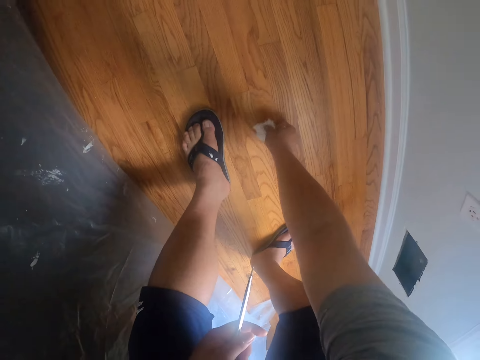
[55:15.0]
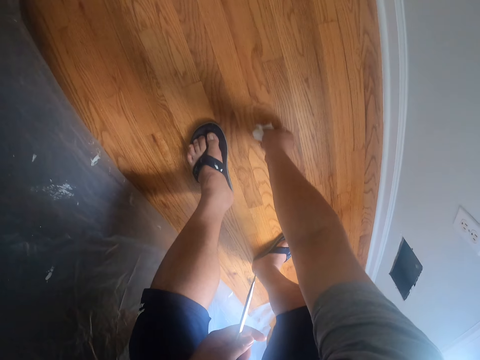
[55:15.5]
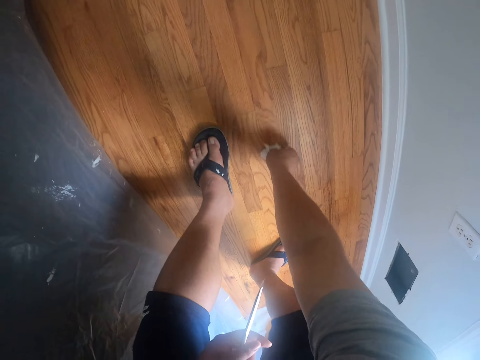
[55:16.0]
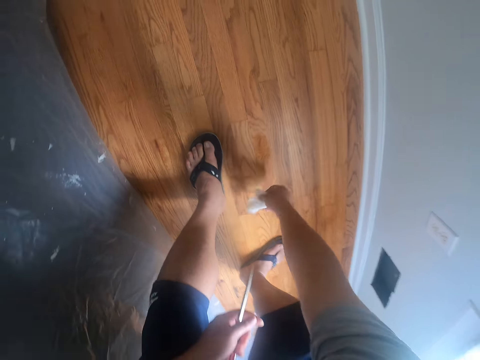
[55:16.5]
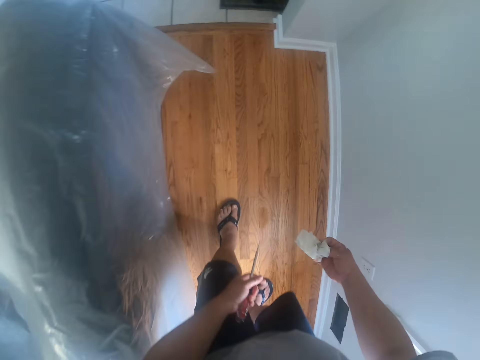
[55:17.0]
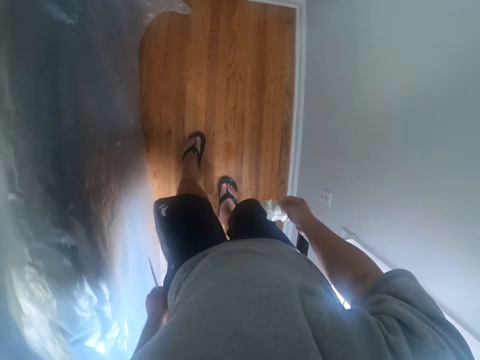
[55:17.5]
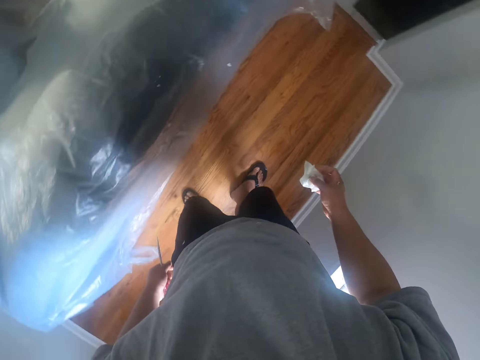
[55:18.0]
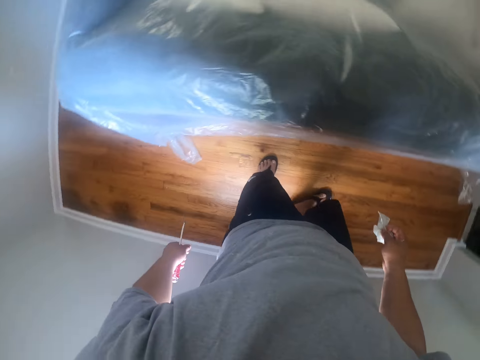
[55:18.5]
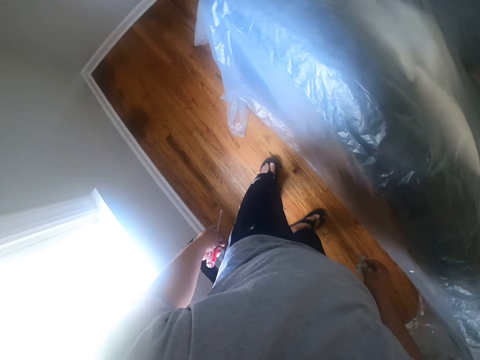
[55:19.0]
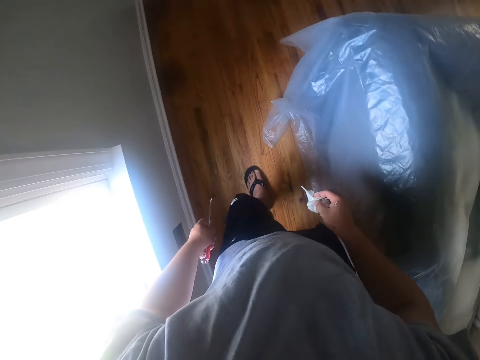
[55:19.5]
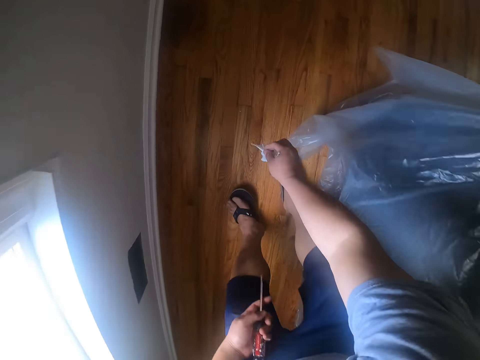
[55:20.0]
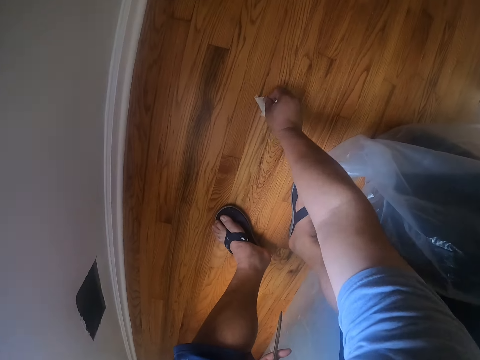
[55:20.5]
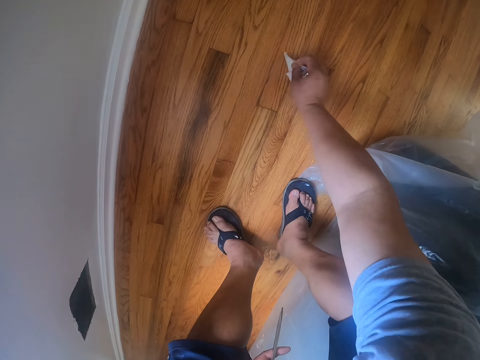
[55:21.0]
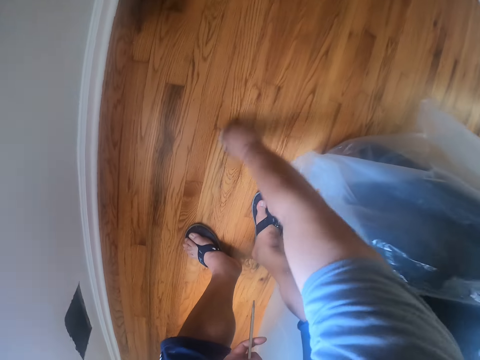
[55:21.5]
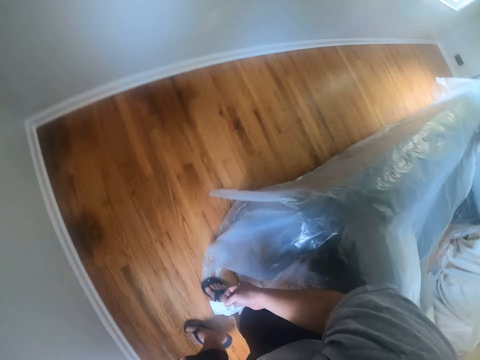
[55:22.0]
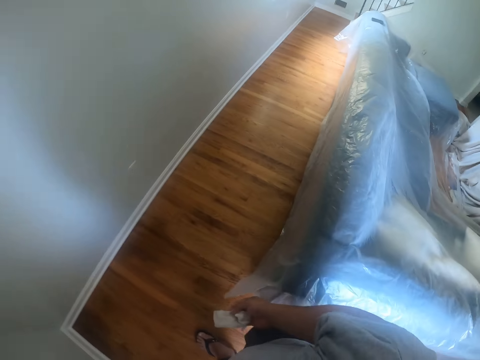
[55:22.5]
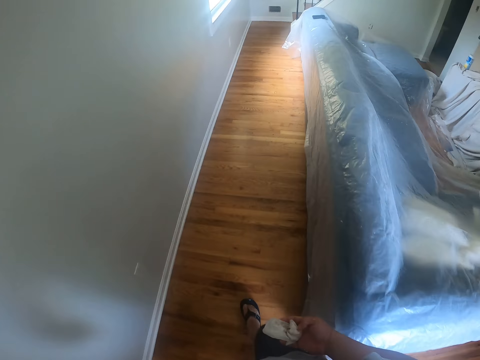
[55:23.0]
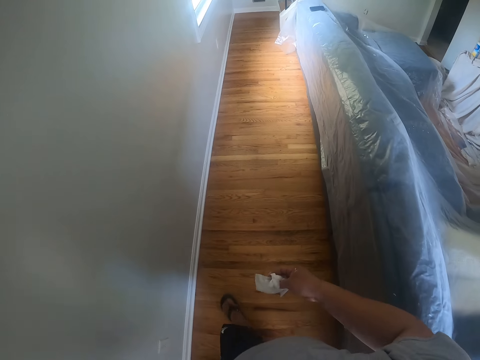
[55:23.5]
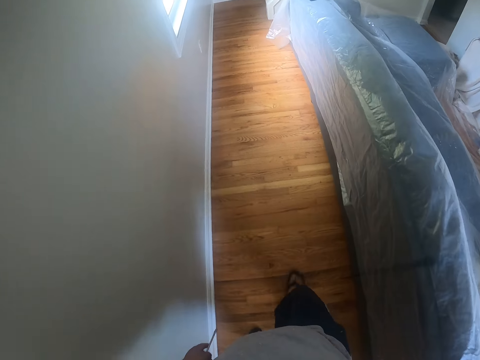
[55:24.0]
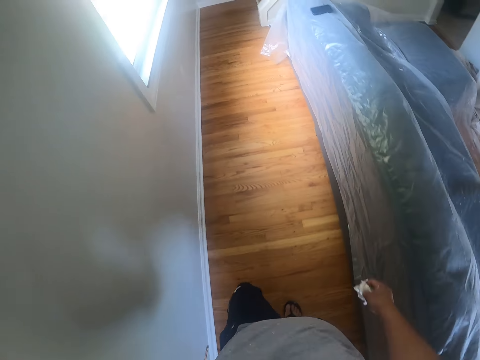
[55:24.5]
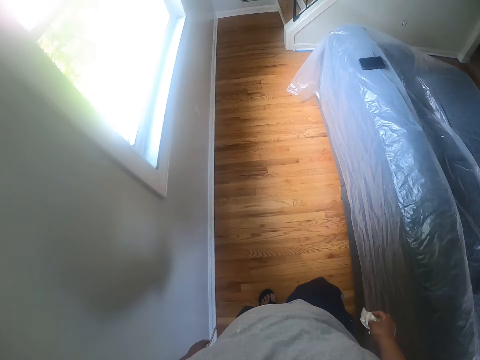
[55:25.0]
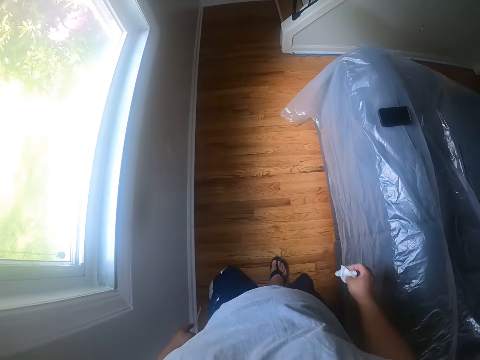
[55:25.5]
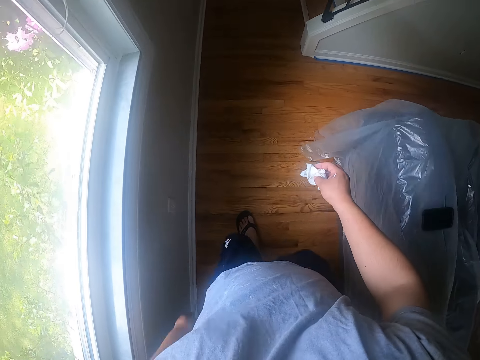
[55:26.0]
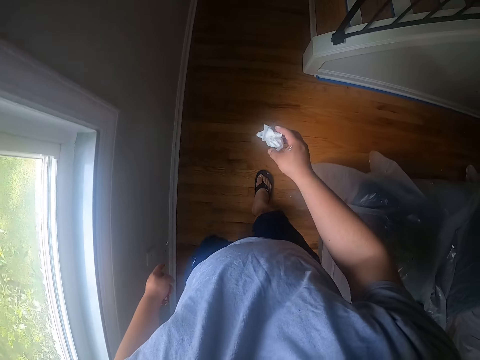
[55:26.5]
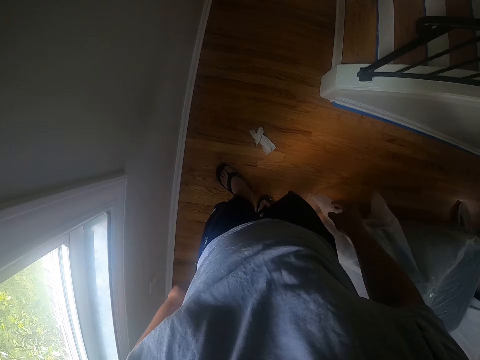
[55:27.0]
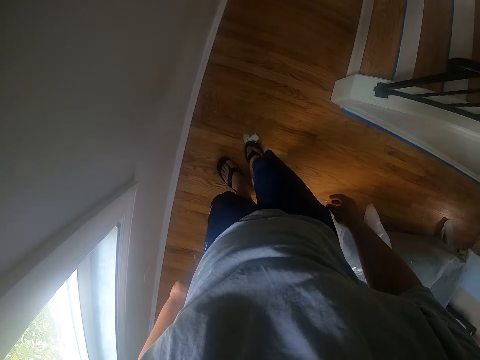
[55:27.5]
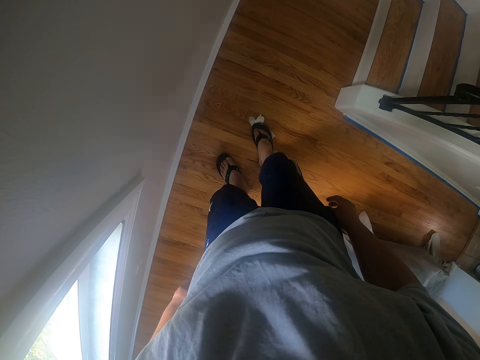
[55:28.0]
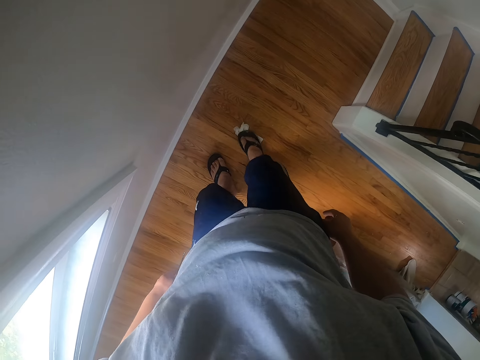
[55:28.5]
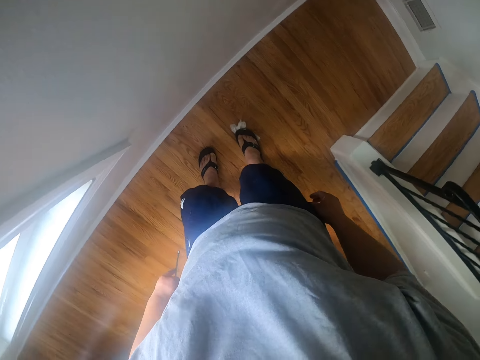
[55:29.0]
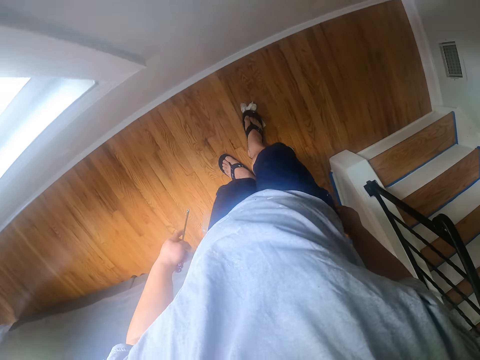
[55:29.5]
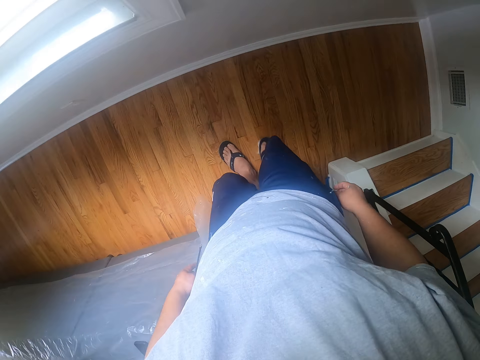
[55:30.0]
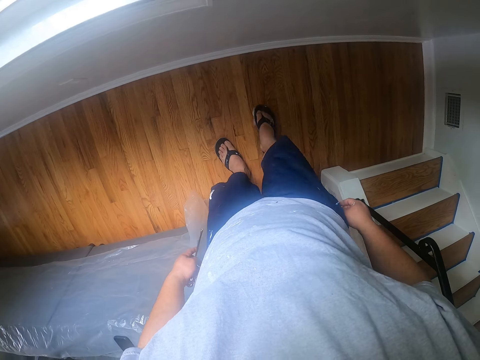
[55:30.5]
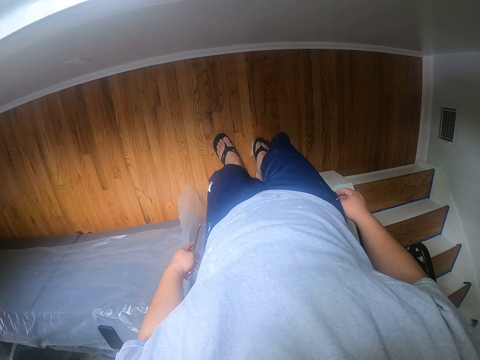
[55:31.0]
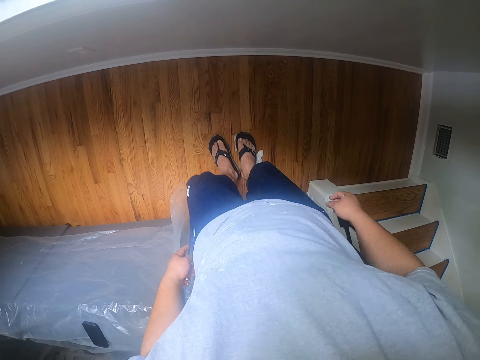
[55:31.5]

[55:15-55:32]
The camera wearer cleans the floor with a wipe. He turns back. He cleans the floor with the wipe. He walks towards a staircase. He walks around the room. He drops the wipes in his hand on the floor. He cleans off drops of paint on the floor with the wipes and his right leg. He steps on the wipe.

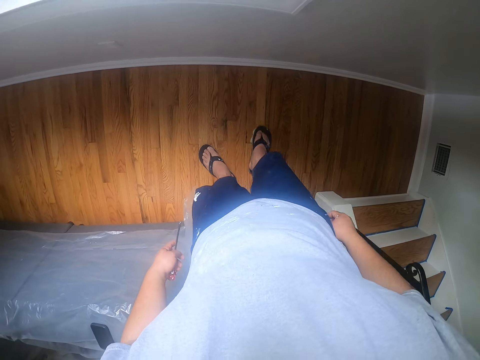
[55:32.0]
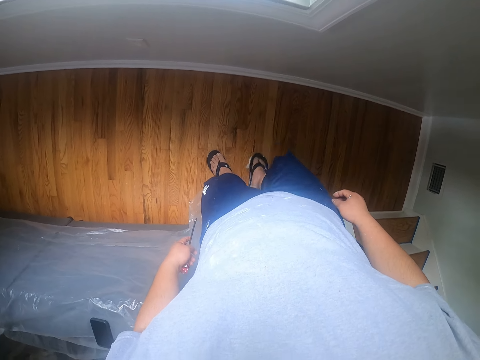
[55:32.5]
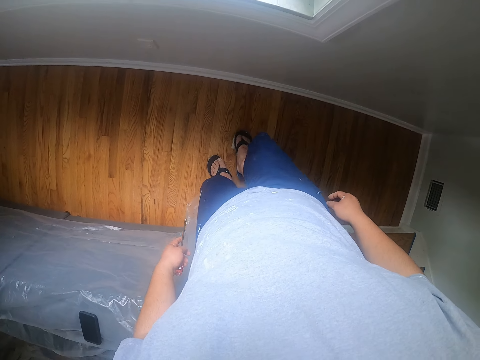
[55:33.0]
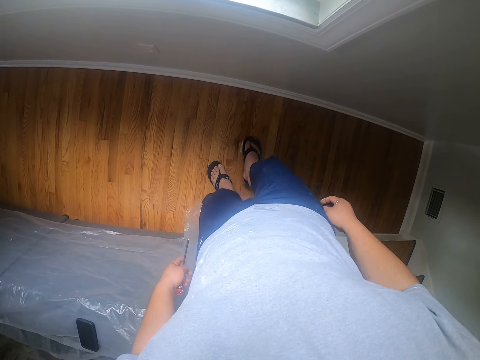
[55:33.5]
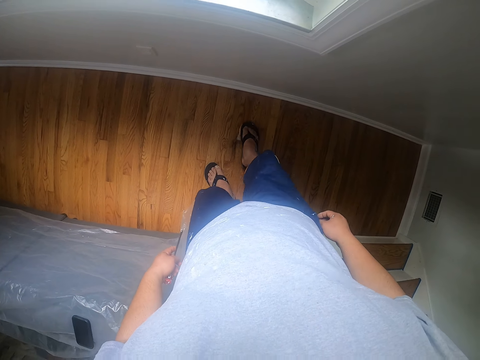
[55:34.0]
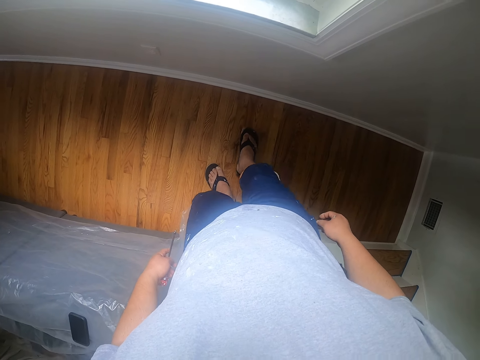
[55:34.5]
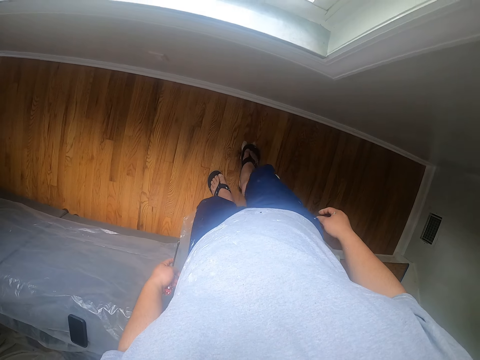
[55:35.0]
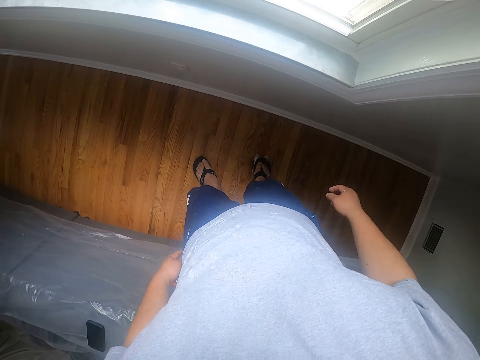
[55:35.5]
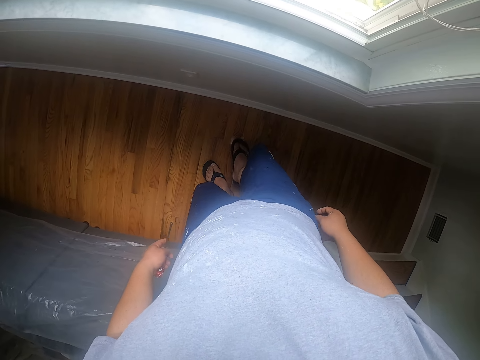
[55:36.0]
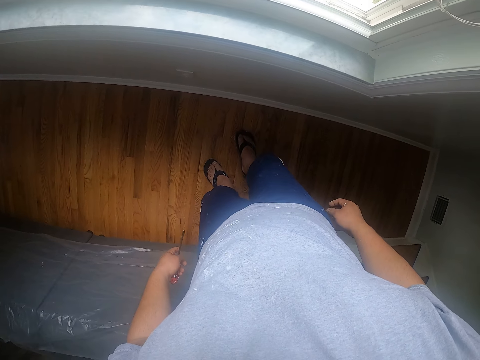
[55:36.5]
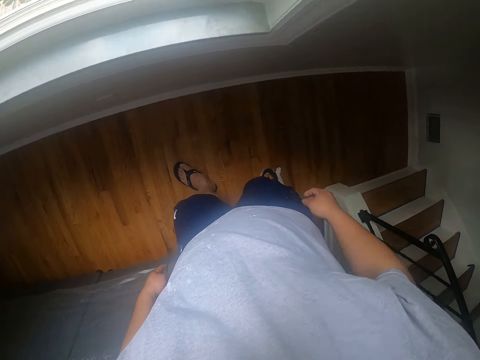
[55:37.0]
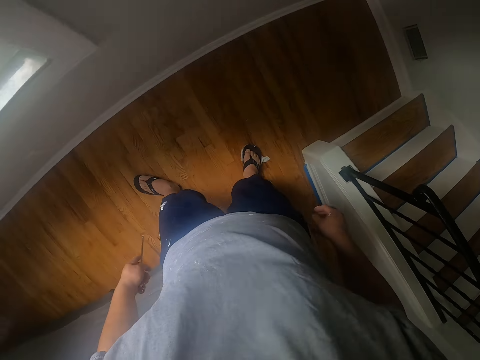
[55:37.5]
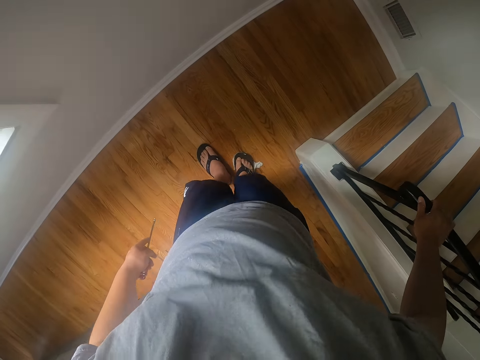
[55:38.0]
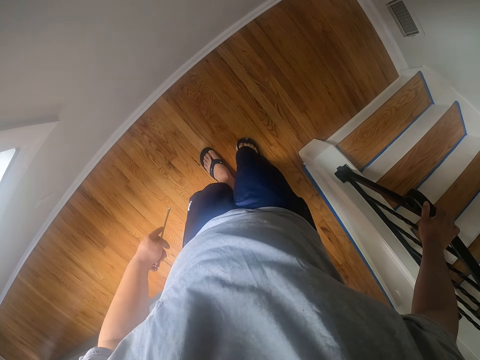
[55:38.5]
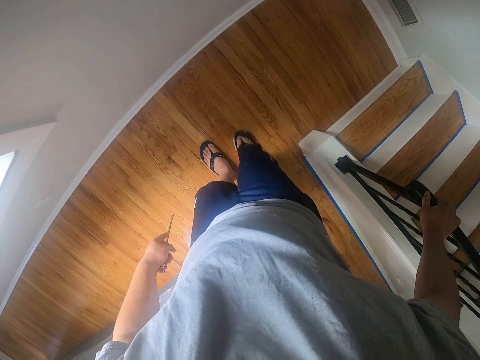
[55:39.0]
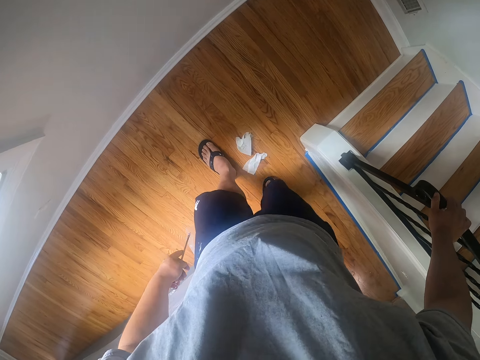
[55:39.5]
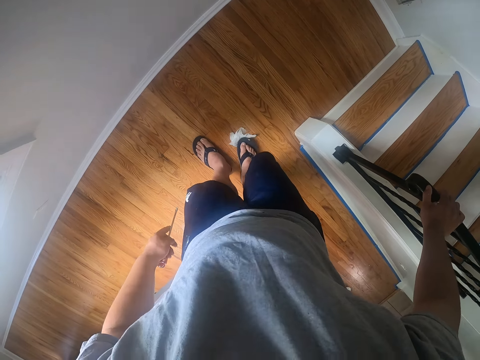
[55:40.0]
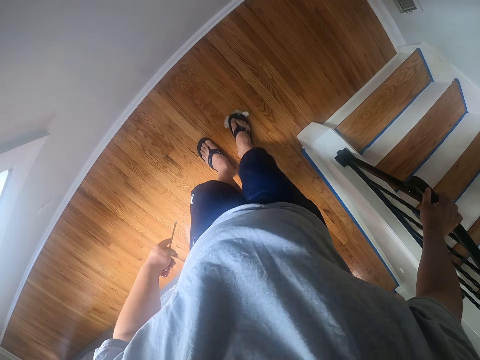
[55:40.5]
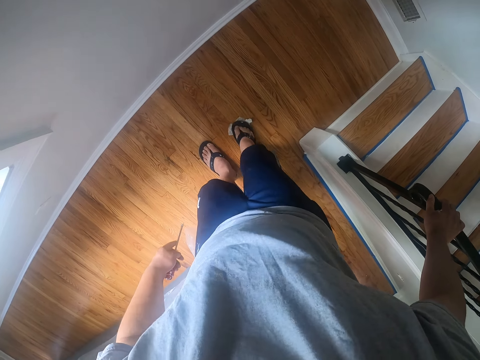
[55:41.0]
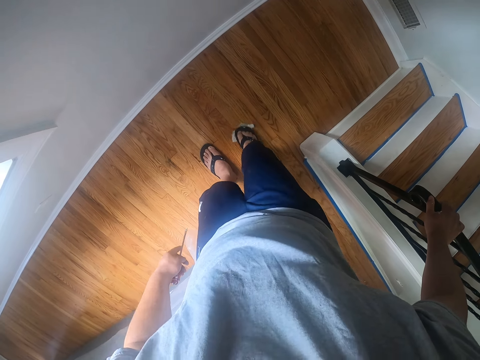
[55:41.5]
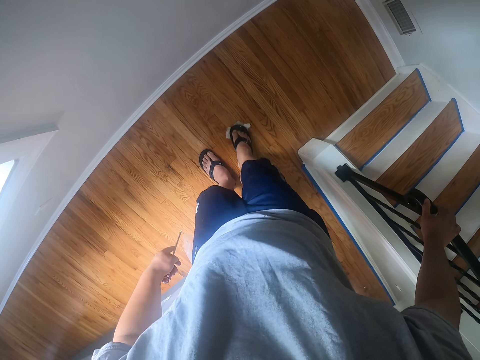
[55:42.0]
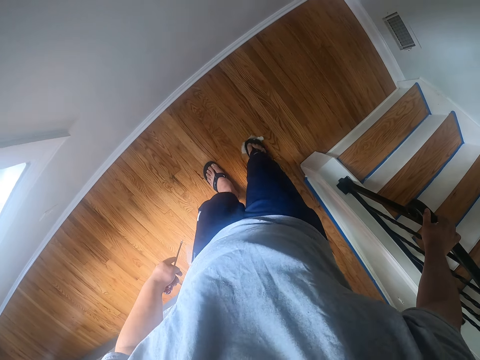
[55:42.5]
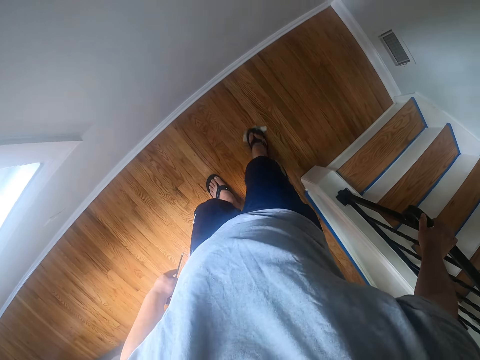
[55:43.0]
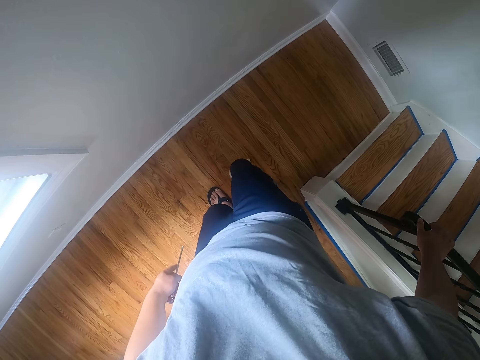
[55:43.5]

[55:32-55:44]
The camera wearer holds a stair railing. He pushes a wipe with his leg. He cleans the floor with the wipe using his leg.
